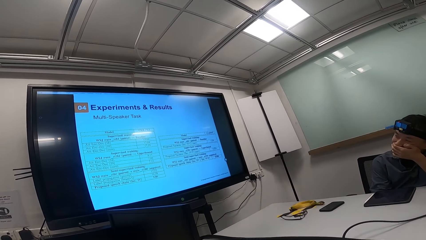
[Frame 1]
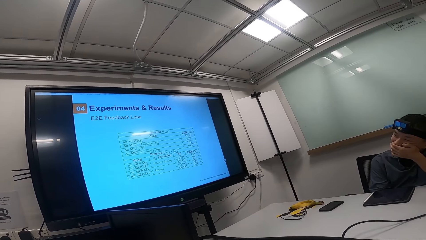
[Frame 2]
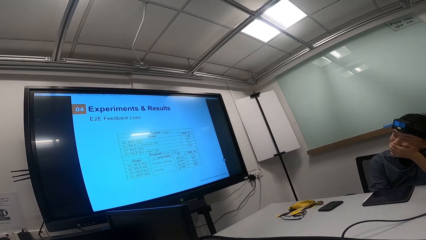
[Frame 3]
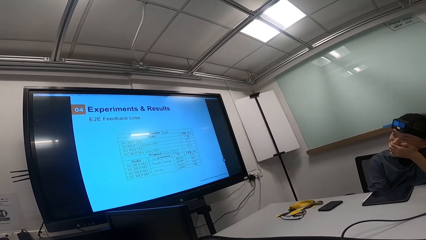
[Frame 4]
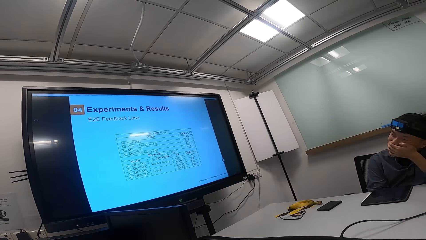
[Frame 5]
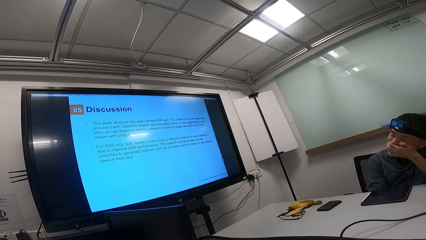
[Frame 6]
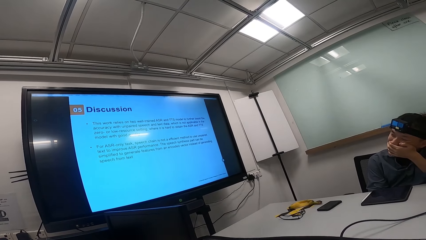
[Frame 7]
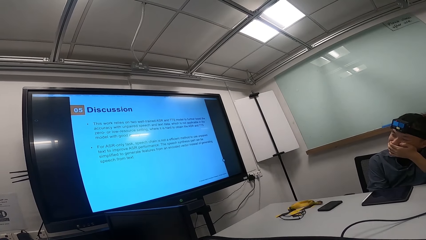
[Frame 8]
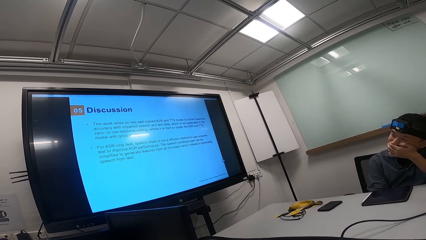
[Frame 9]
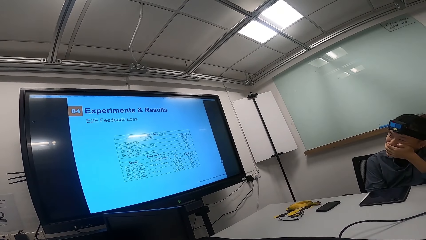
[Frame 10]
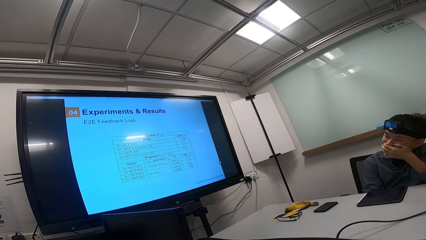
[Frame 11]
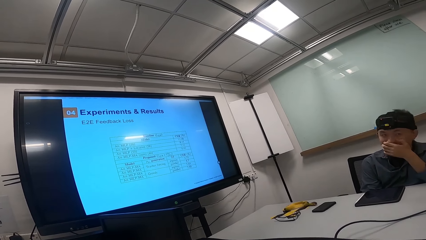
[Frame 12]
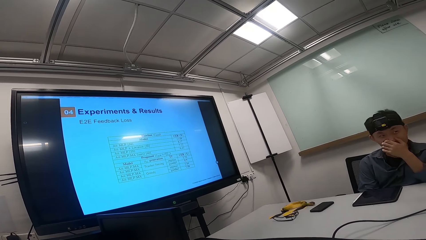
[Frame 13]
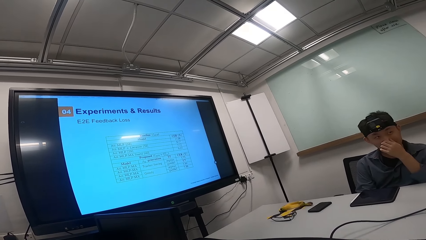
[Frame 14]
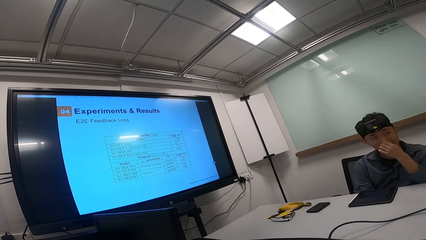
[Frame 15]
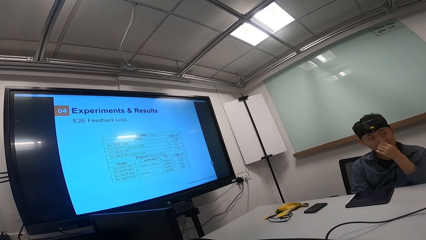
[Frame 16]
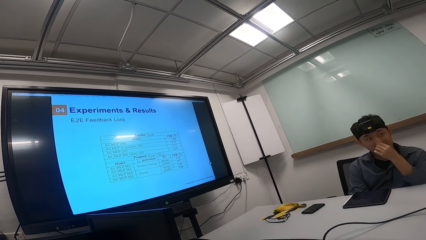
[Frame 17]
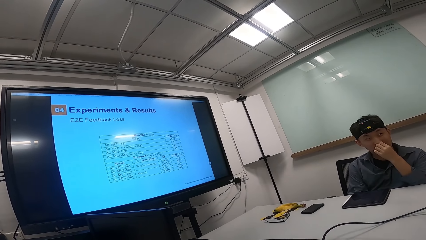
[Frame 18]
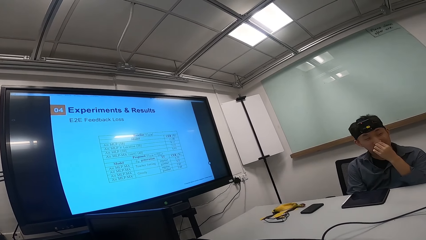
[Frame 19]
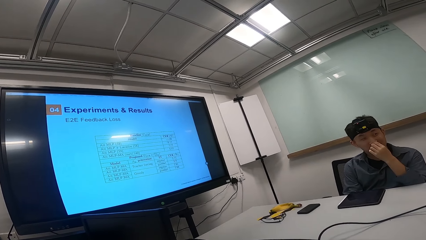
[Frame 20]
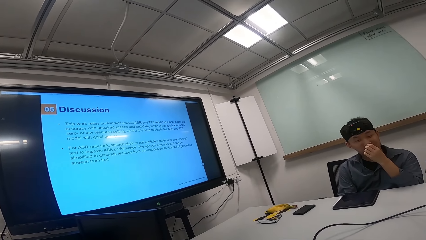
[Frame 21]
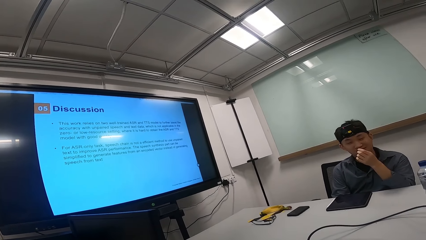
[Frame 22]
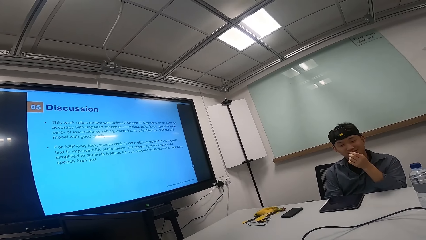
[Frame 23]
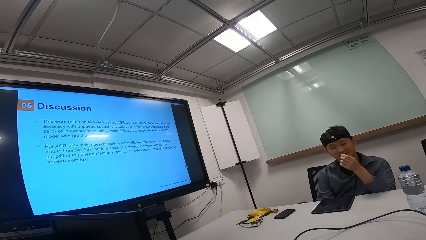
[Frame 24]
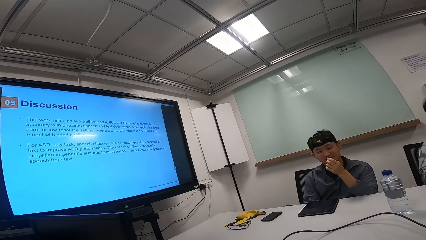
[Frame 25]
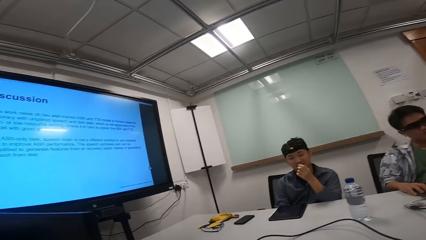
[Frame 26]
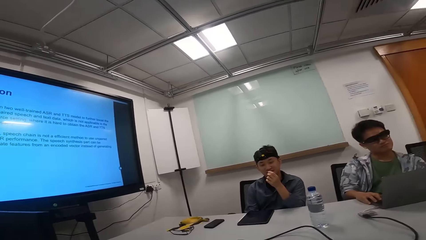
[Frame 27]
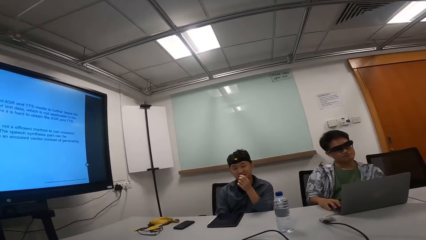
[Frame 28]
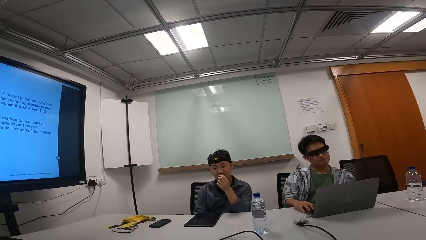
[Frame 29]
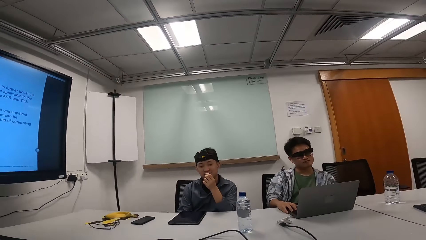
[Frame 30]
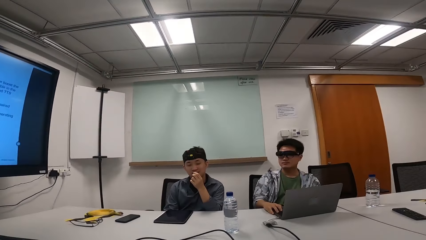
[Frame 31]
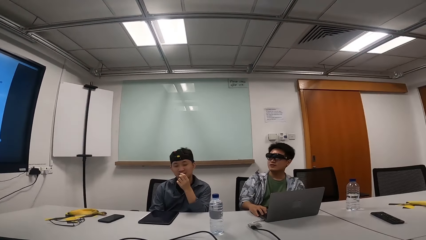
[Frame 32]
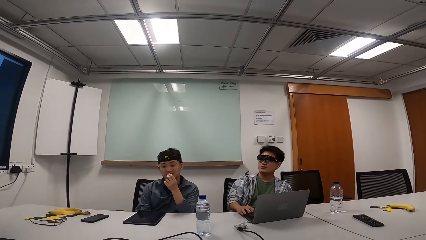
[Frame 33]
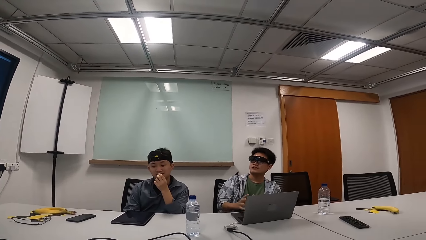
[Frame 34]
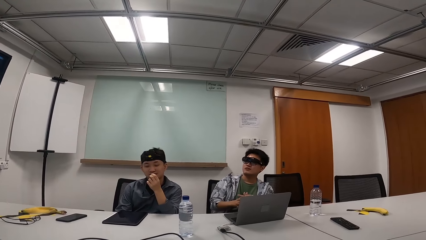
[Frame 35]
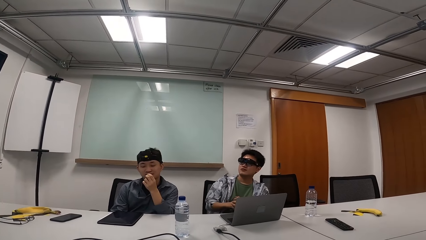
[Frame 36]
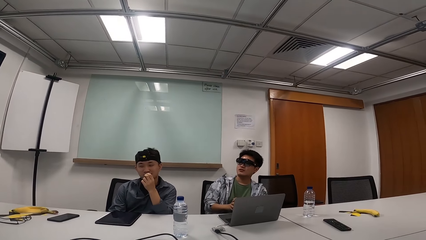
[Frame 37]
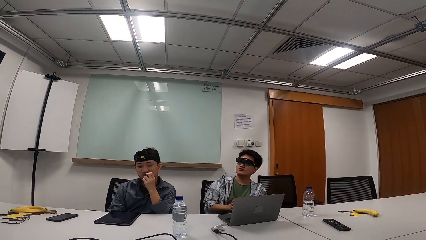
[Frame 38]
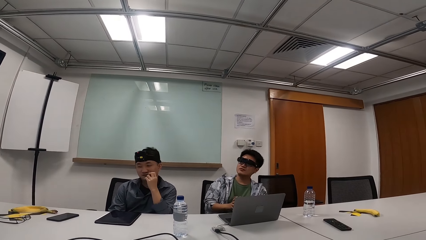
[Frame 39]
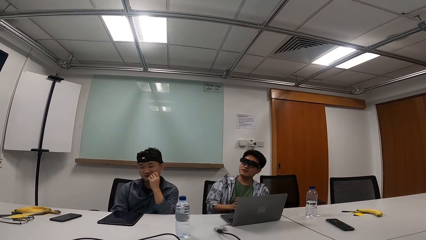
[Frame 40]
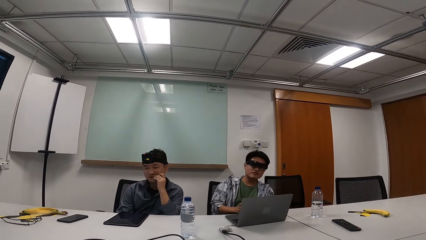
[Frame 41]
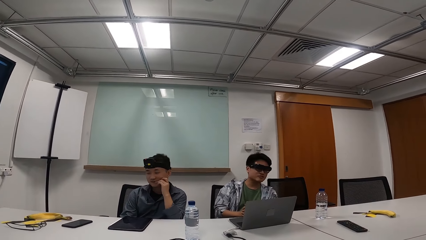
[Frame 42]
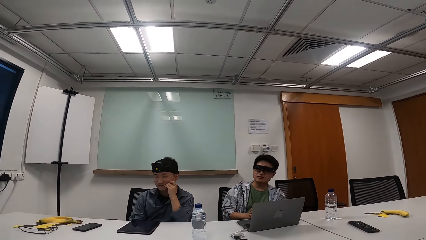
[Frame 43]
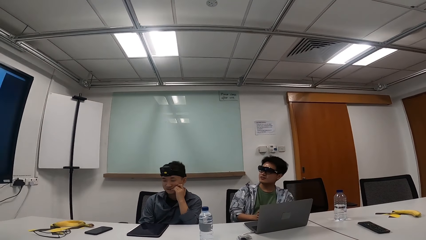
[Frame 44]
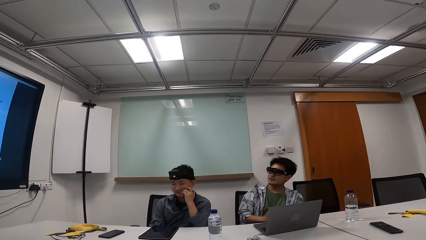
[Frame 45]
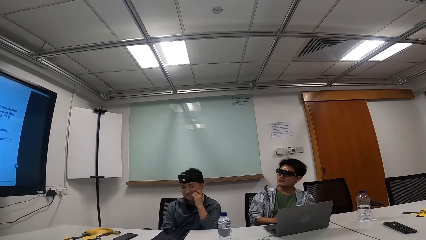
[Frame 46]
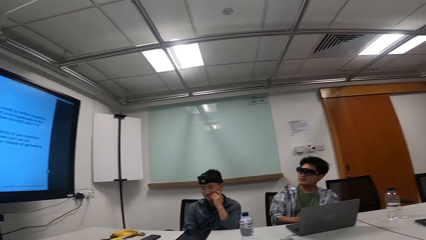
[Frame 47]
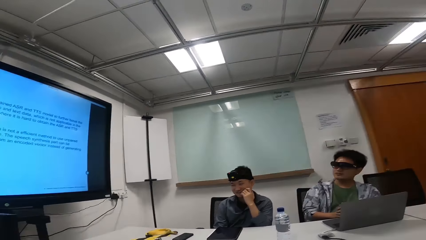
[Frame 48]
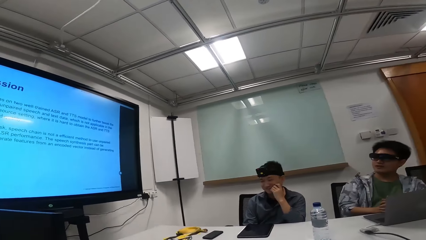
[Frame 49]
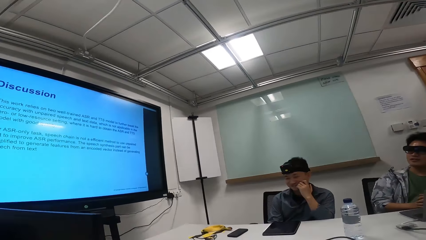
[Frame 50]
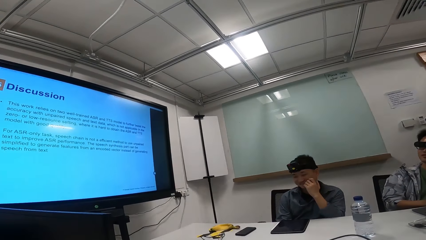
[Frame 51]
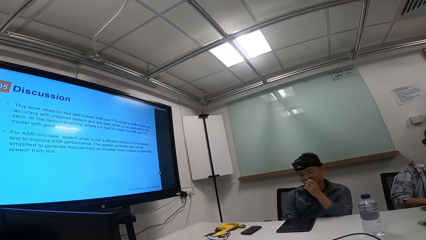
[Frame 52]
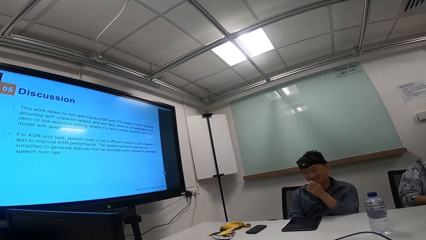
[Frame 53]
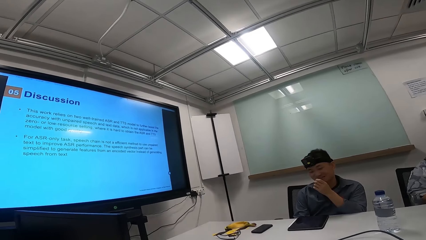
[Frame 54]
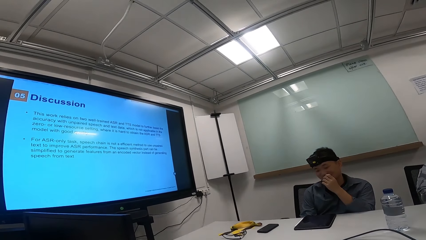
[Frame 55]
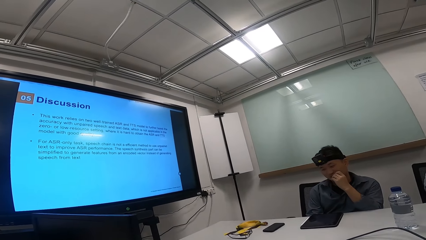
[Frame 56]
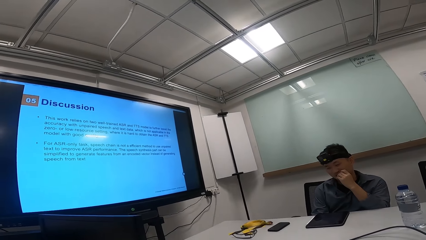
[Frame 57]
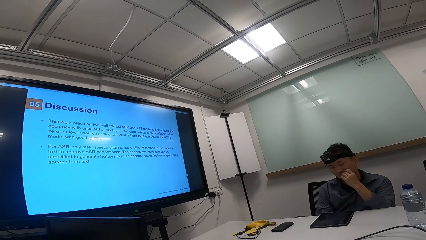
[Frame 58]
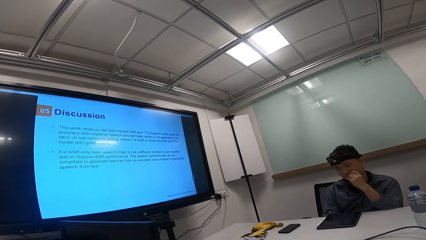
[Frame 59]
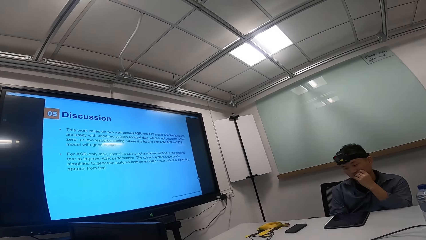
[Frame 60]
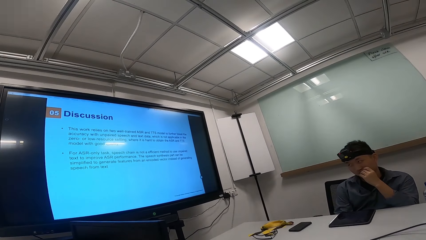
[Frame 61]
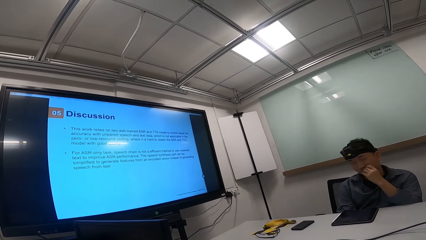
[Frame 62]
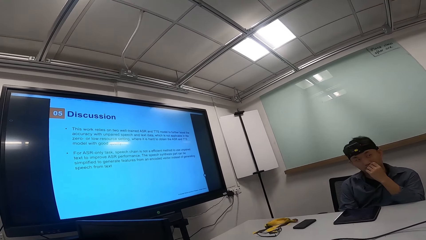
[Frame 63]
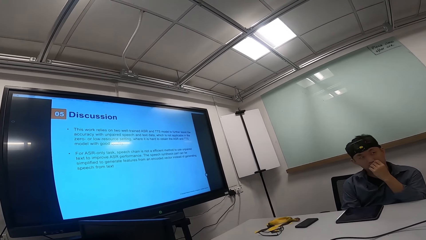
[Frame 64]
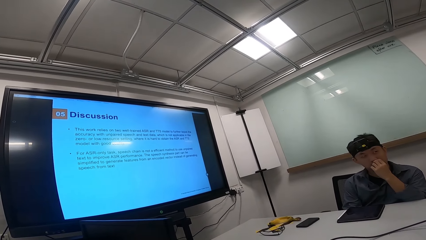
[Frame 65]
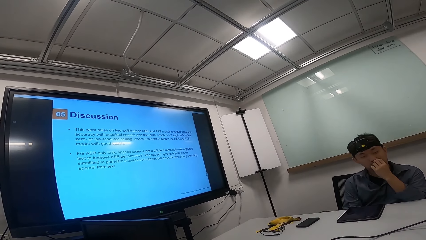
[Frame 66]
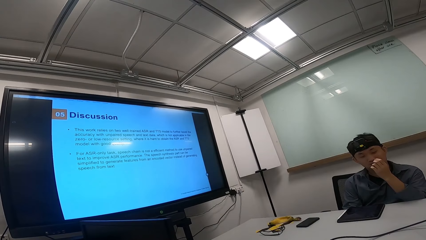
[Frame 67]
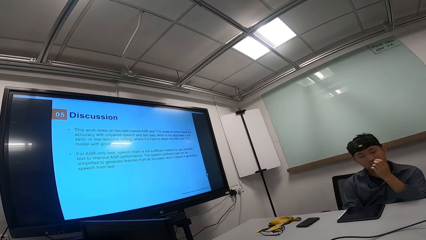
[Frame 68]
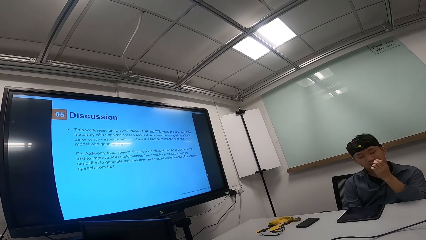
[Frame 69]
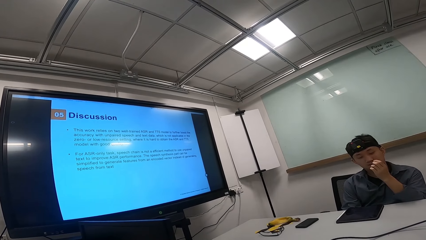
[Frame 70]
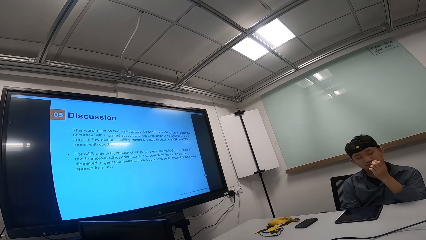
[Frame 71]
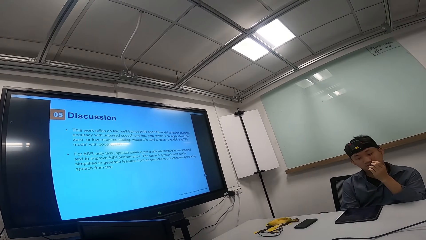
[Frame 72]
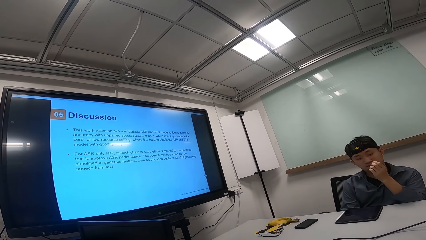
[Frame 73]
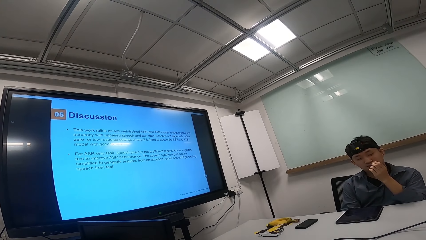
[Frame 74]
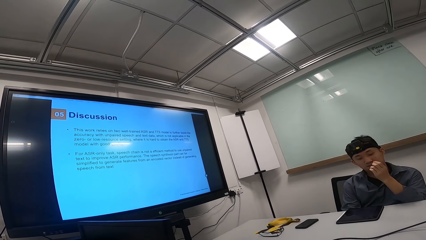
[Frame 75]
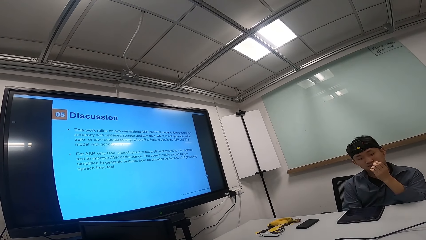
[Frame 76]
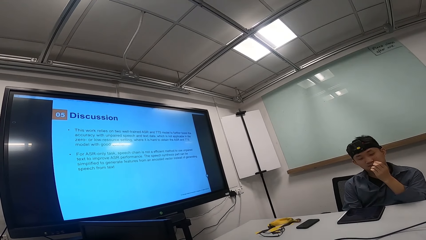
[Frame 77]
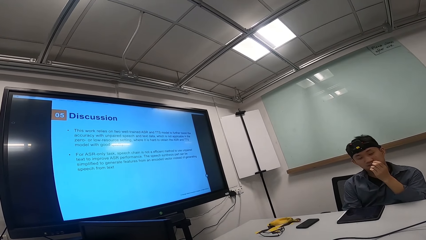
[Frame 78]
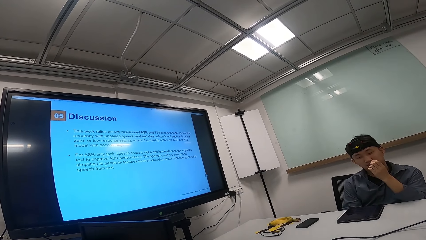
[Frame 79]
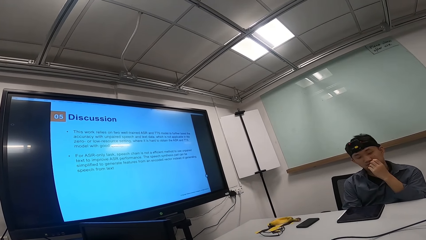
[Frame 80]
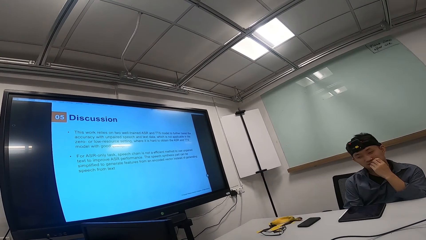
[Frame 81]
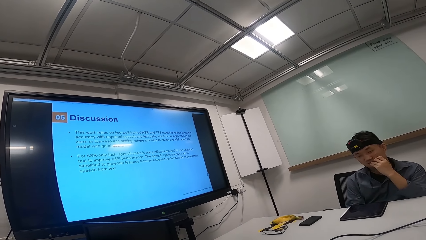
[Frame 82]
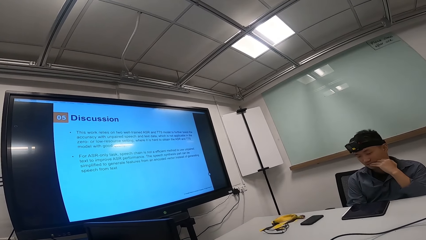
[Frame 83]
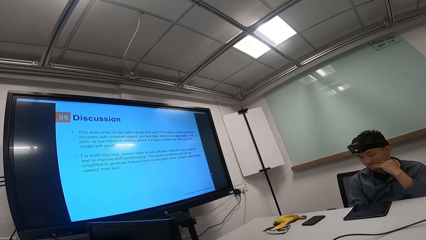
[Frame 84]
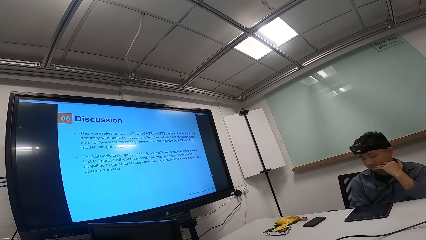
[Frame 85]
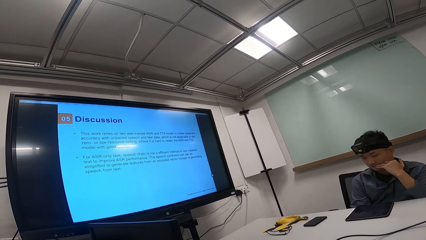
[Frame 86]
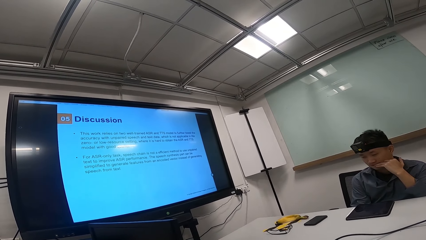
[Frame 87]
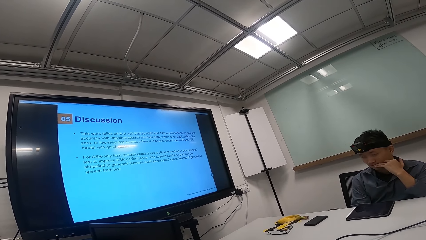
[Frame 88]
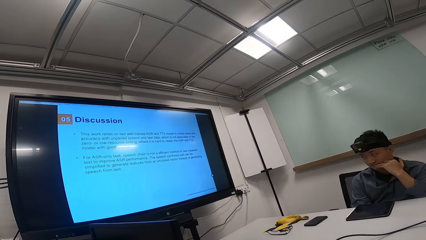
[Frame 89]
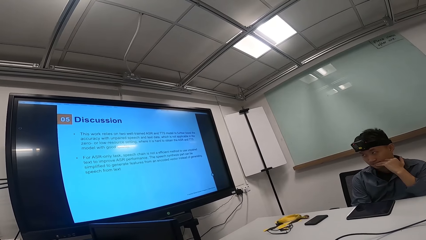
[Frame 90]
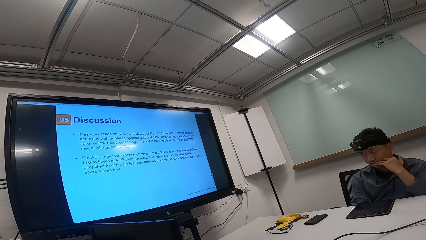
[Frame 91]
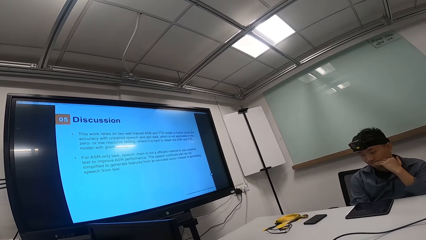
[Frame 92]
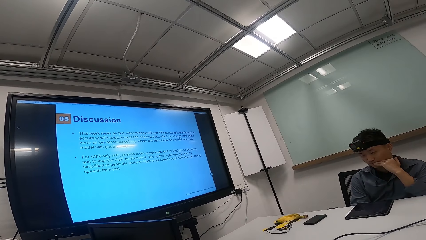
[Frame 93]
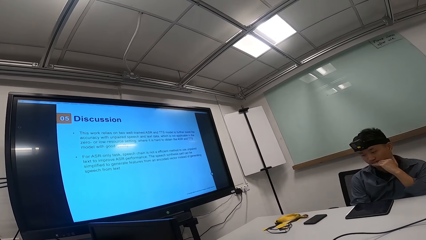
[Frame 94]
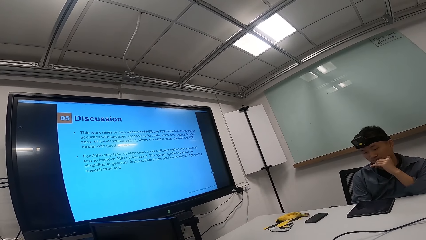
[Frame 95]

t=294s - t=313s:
The camera wearer stares at the screen. A man talks to another man, a third person and the camera wearer. The camera wearer looks away from the screen. A person removes his left hand from the mouth. The other man talks to the first man, the third person and the camera wearer. Another person looks at the television. The camera wearer looks at the television. The other man talks to the first man, the third person and the camera wearer. The first person looks at his hands.
